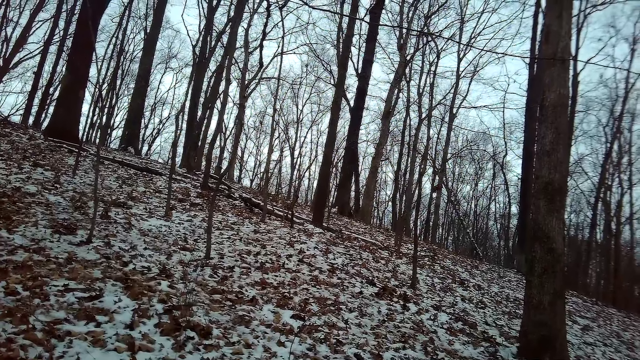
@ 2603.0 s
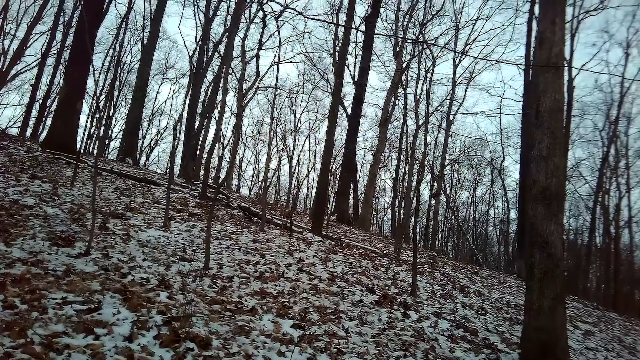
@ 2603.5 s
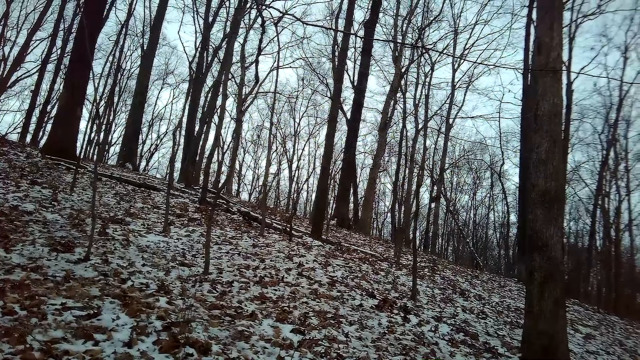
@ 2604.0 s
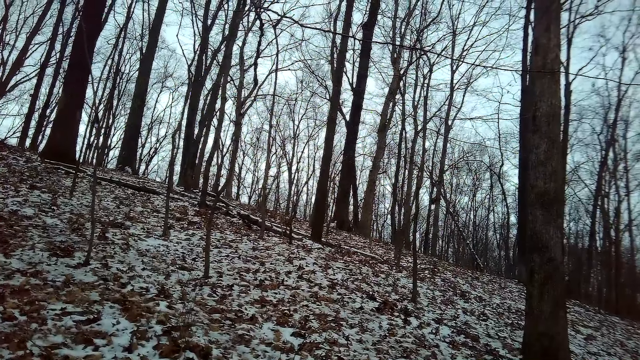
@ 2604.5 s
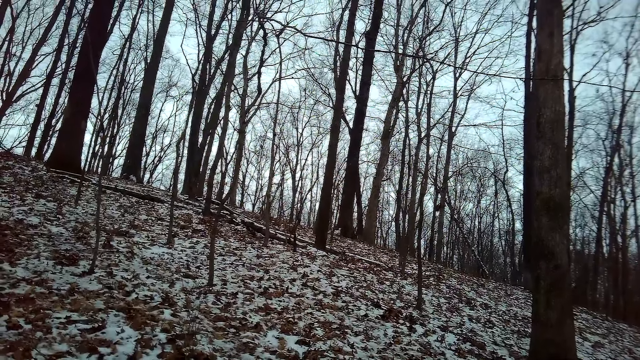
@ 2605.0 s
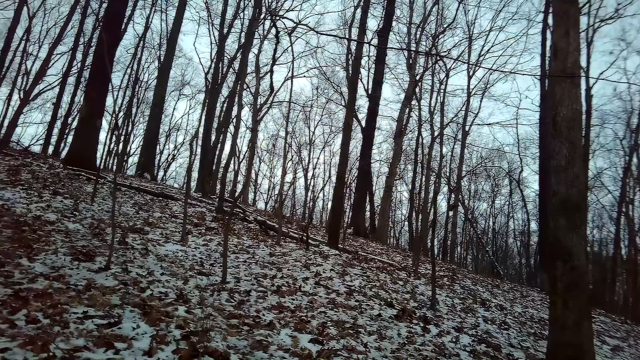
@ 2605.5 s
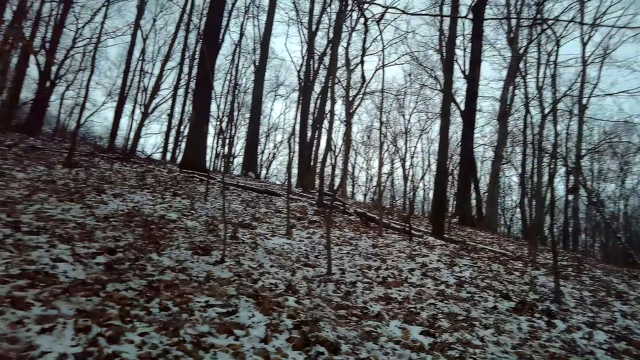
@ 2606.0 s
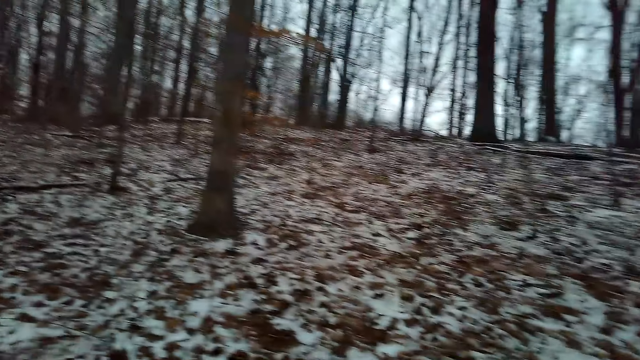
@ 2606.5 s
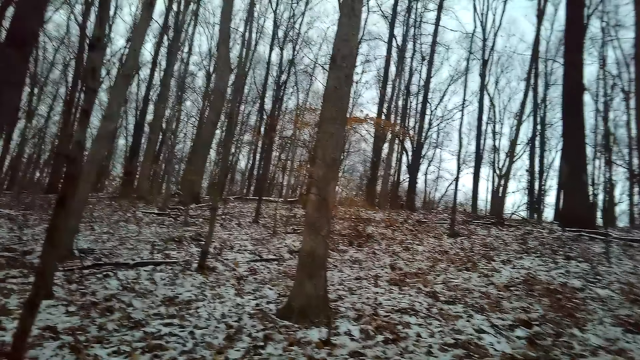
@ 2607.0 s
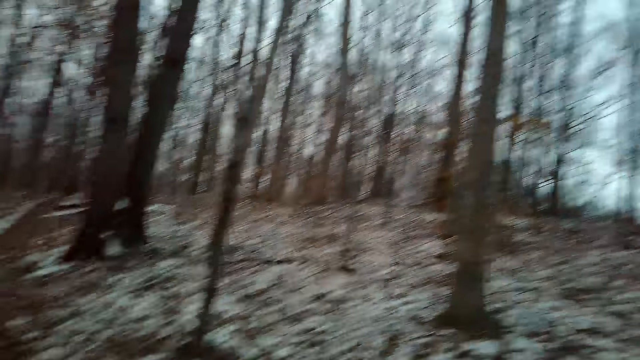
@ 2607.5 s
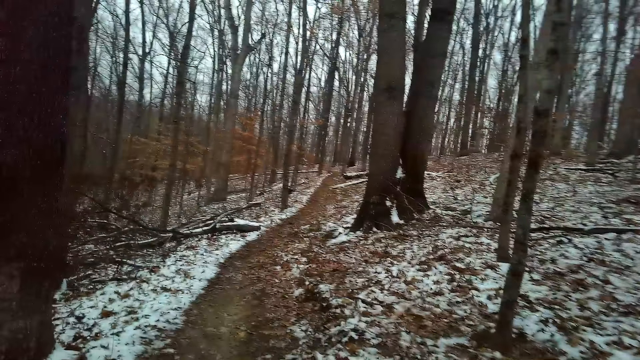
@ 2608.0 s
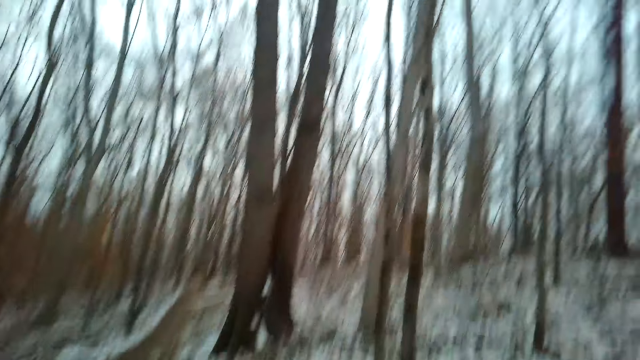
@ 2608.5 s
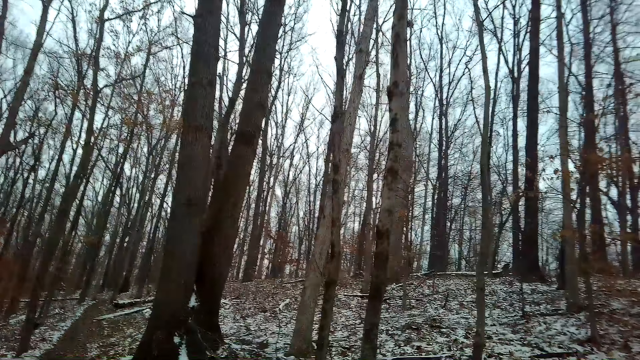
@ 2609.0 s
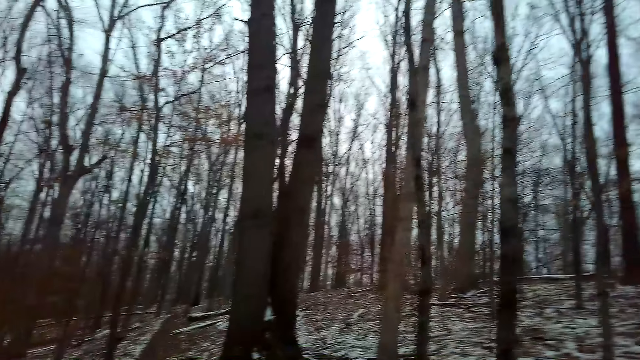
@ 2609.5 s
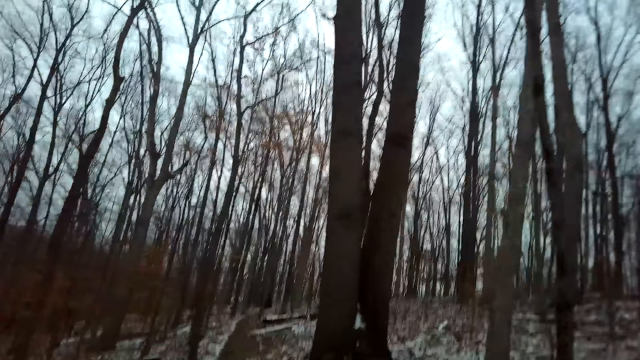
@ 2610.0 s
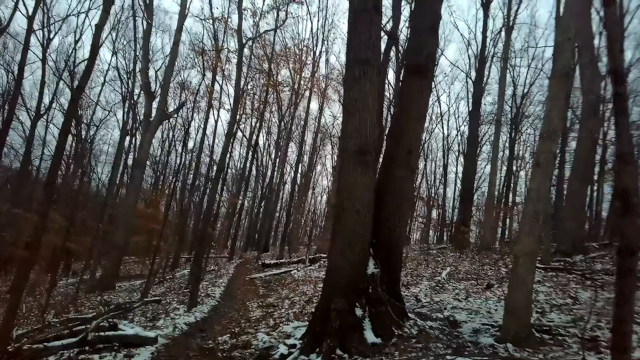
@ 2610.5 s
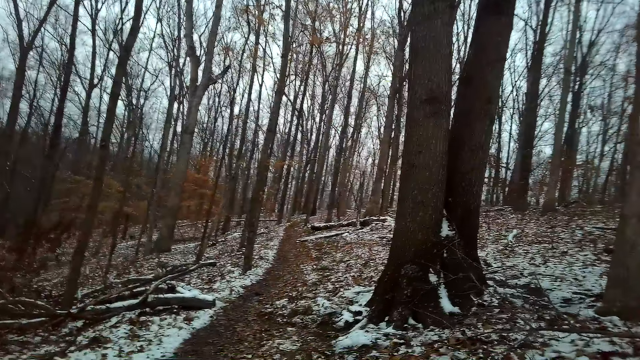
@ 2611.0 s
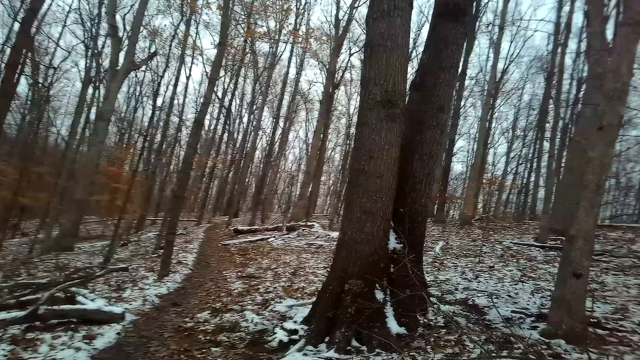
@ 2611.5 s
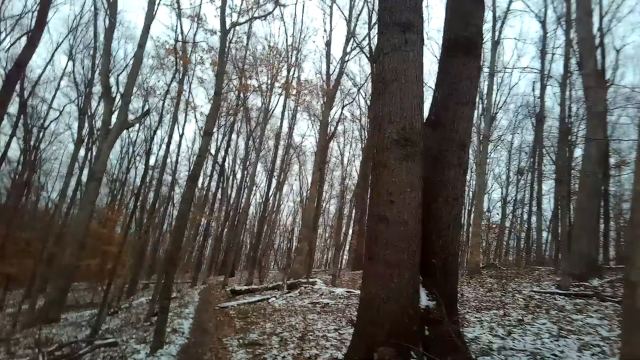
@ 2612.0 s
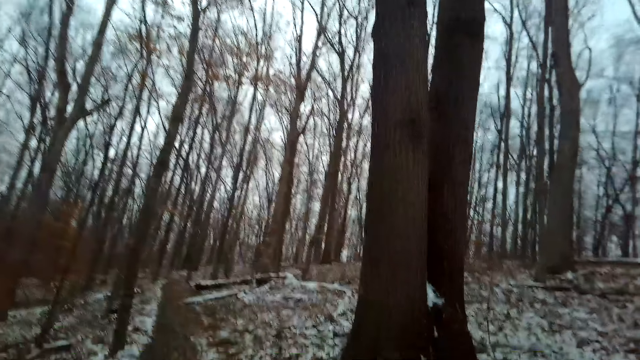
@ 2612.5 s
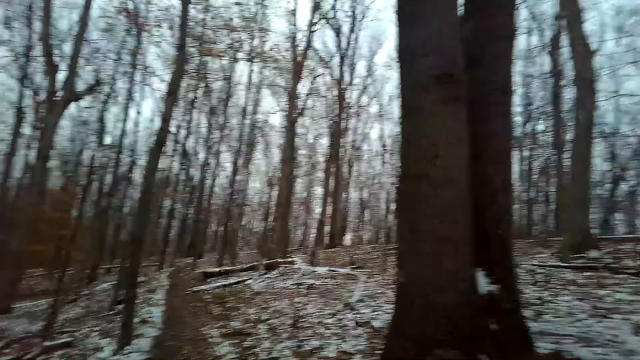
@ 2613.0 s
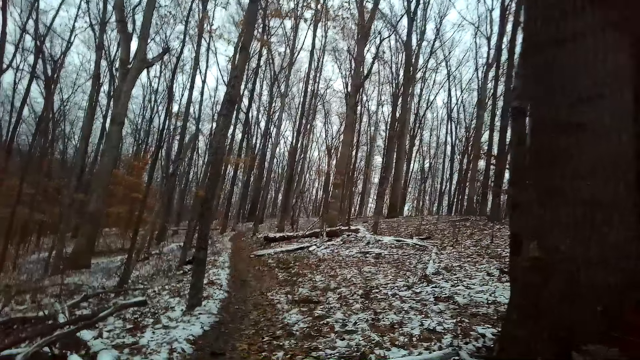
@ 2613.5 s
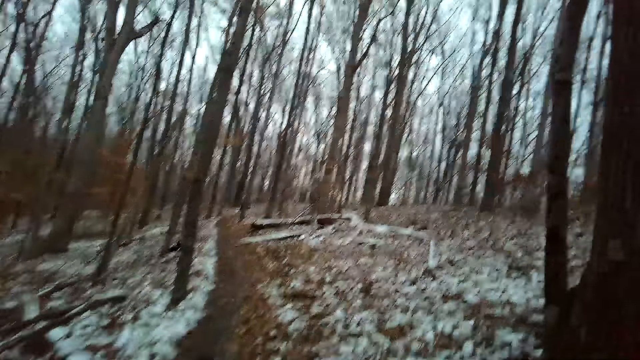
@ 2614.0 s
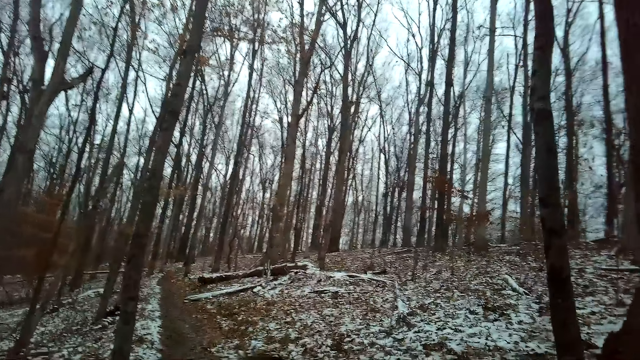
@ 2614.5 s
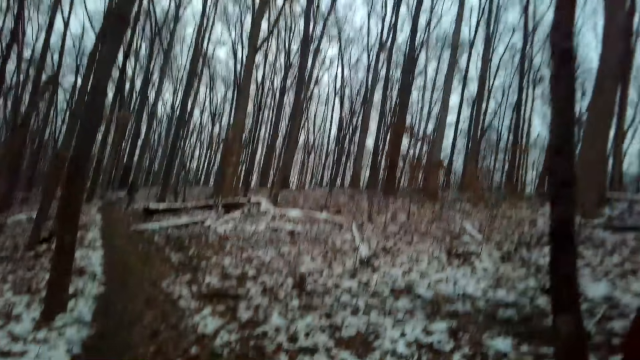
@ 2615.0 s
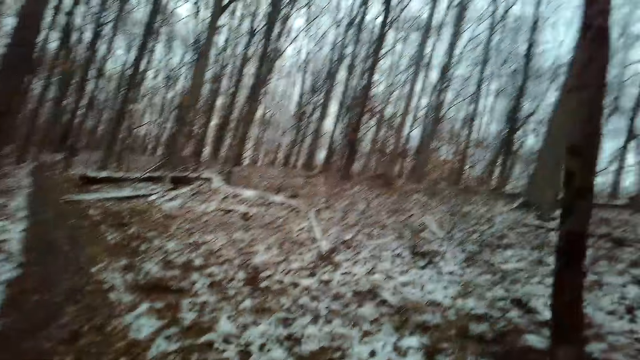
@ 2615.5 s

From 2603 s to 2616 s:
The camera wearer walks around the forest.

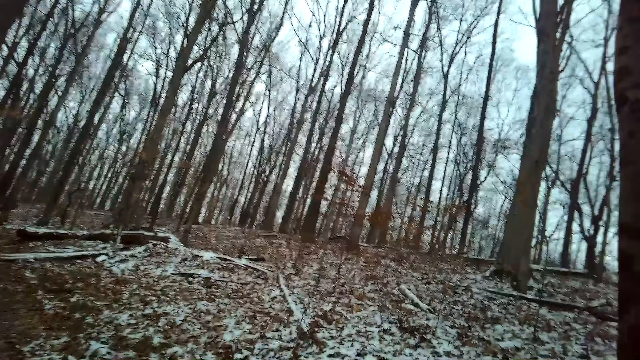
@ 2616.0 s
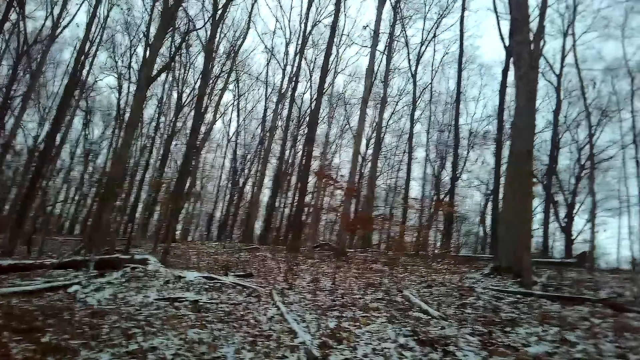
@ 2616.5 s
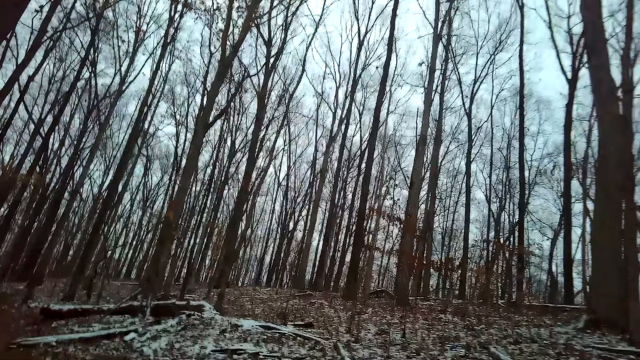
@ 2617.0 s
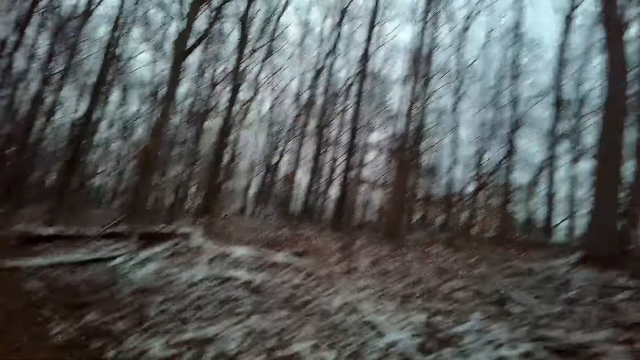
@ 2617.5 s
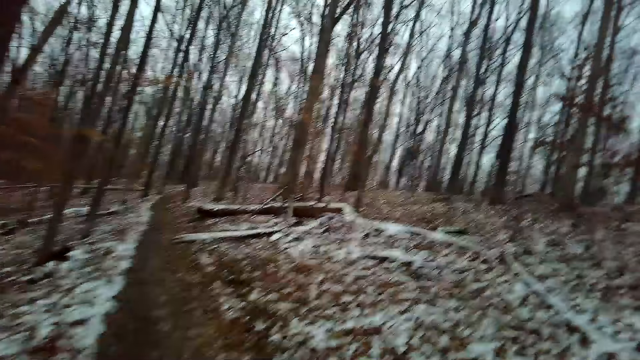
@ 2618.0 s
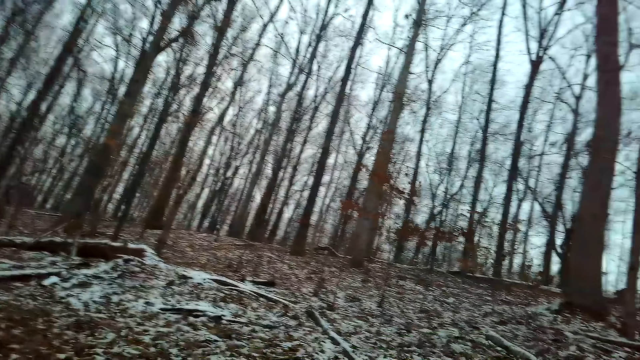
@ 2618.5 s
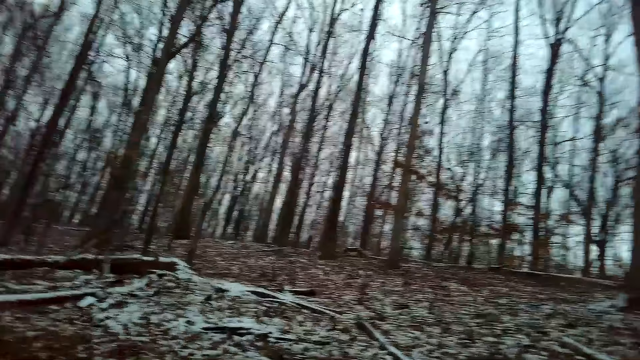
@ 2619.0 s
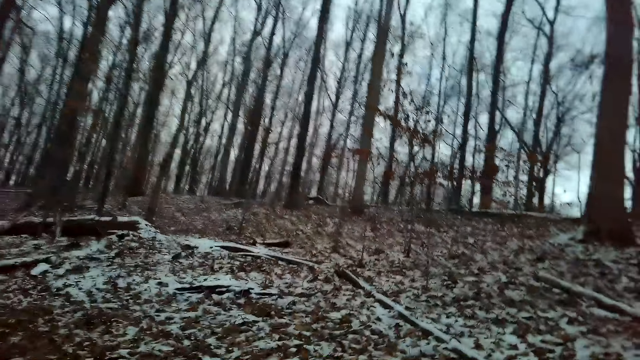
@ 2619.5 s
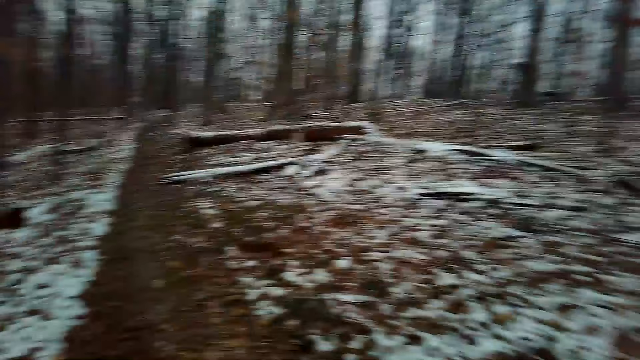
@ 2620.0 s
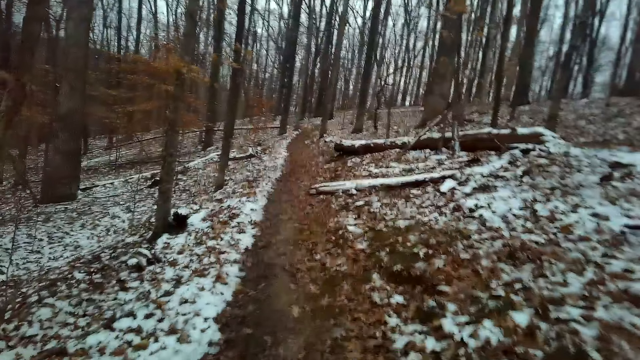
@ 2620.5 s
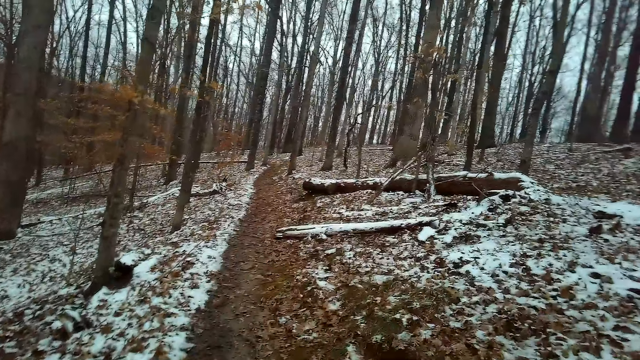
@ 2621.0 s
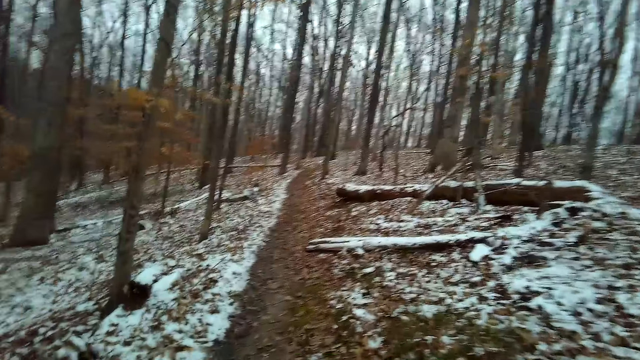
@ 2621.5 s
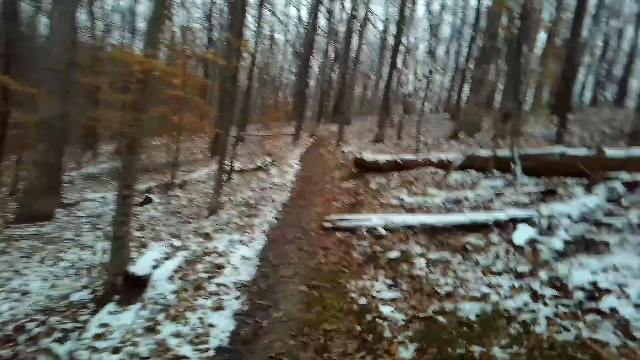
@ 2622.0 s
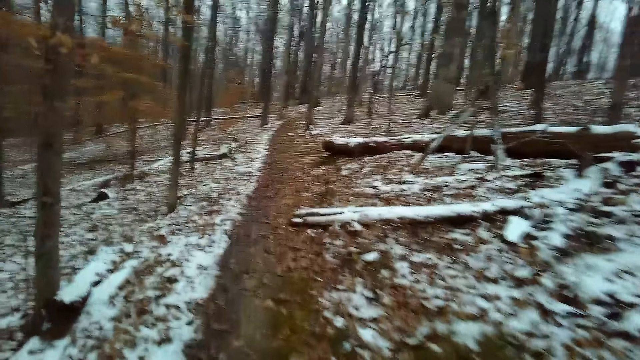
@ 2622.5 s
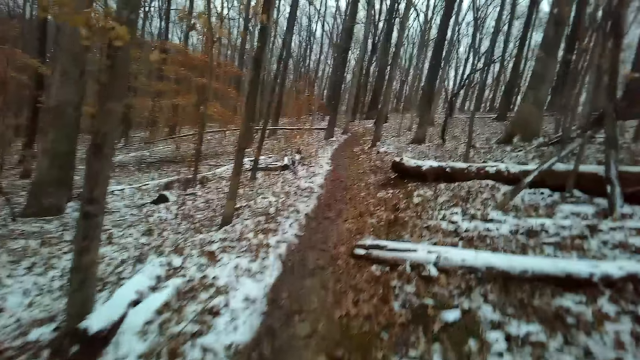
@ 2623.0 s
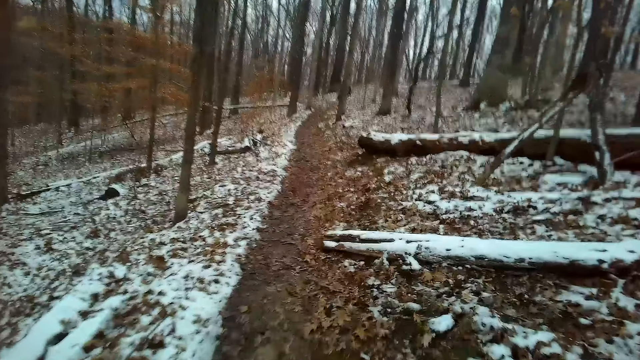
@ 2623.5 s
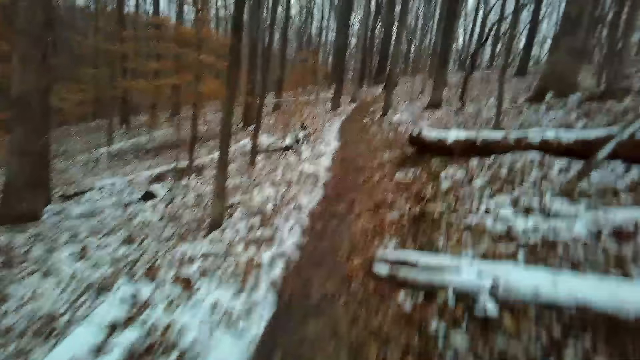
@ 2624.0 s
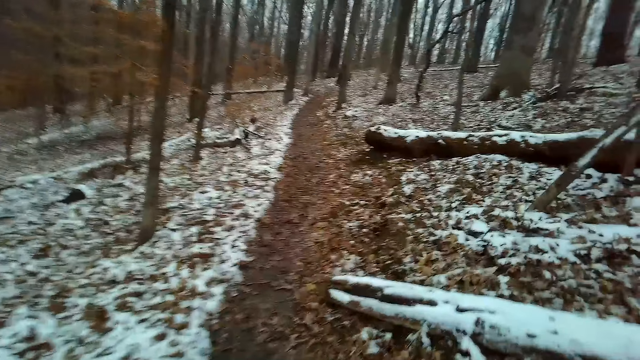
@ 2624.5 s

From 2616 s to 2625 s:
The camera wearer walks in the forest. They whistle.
